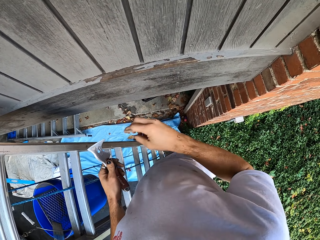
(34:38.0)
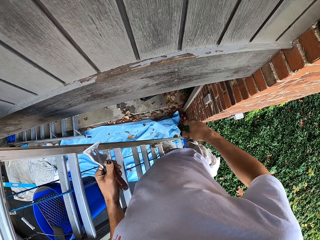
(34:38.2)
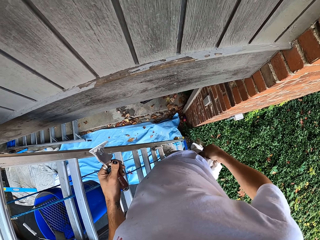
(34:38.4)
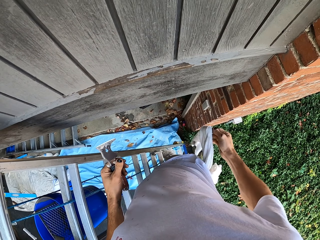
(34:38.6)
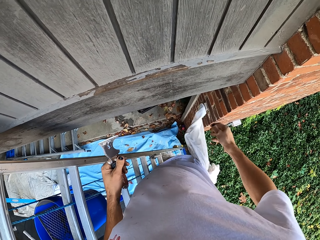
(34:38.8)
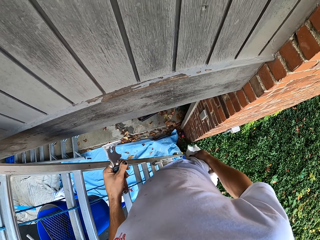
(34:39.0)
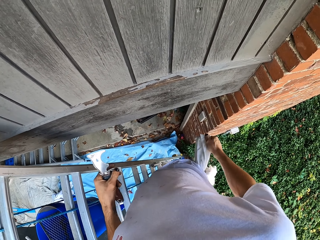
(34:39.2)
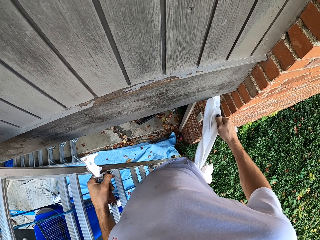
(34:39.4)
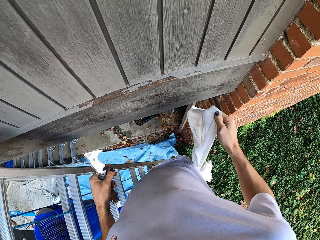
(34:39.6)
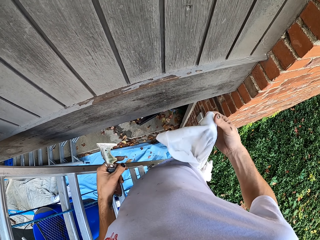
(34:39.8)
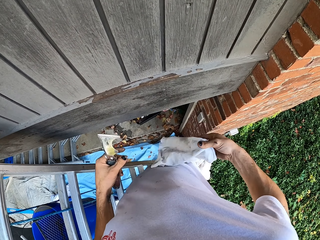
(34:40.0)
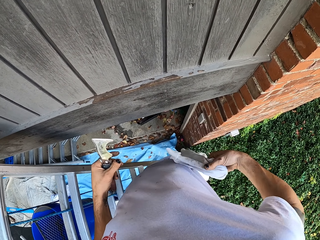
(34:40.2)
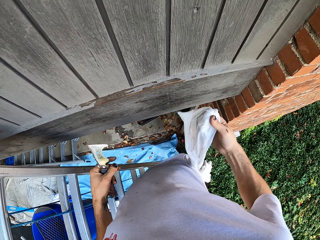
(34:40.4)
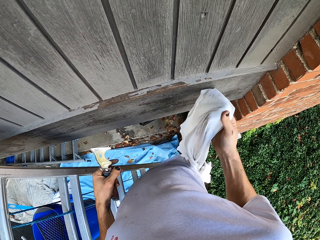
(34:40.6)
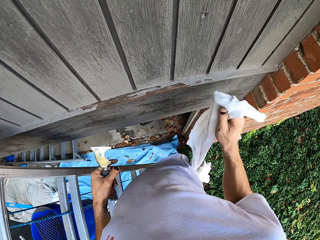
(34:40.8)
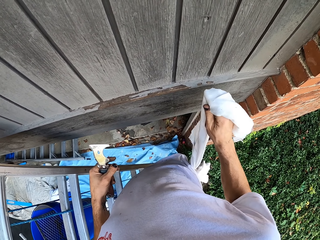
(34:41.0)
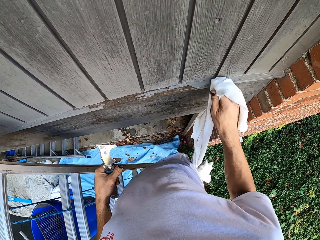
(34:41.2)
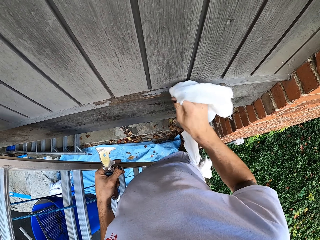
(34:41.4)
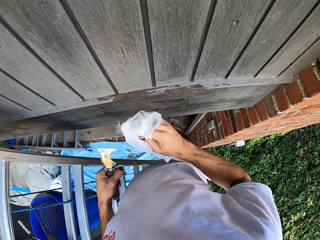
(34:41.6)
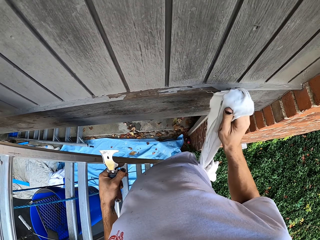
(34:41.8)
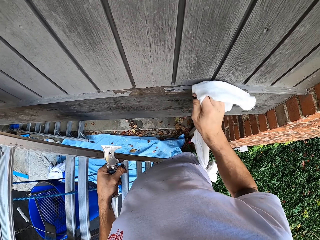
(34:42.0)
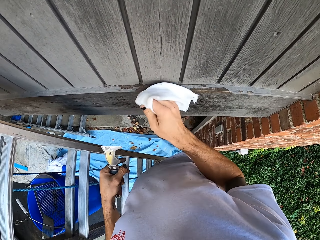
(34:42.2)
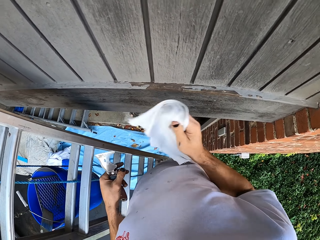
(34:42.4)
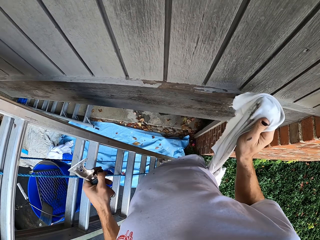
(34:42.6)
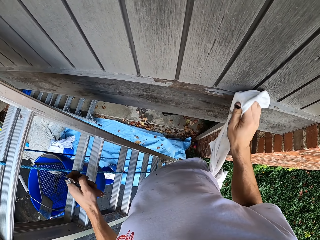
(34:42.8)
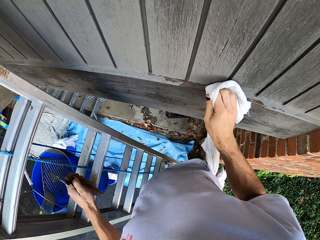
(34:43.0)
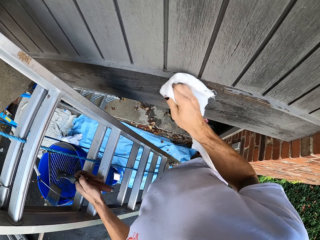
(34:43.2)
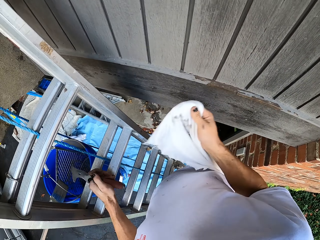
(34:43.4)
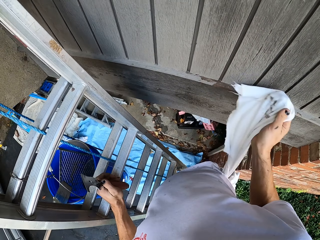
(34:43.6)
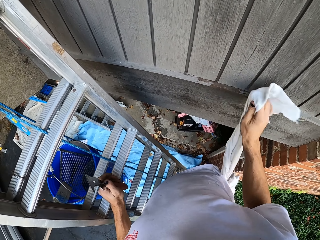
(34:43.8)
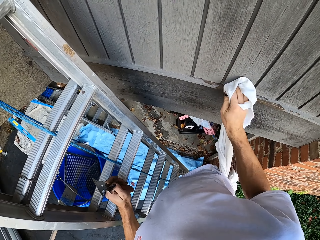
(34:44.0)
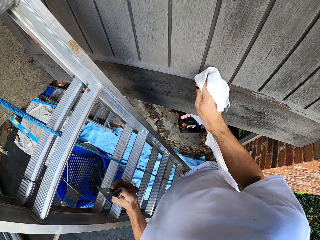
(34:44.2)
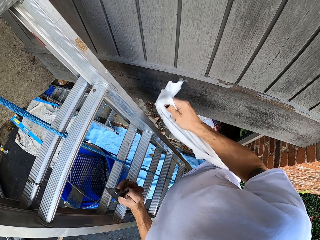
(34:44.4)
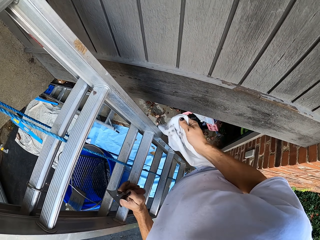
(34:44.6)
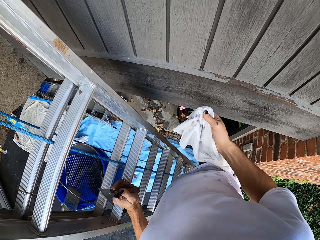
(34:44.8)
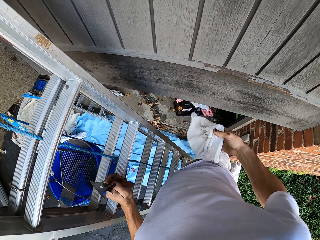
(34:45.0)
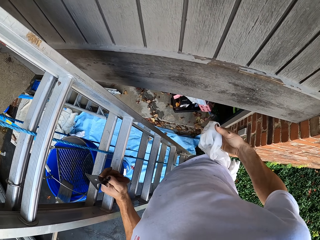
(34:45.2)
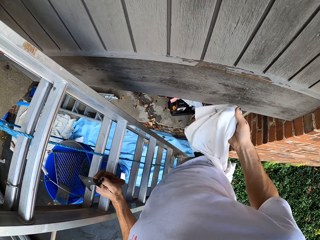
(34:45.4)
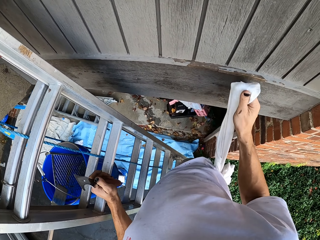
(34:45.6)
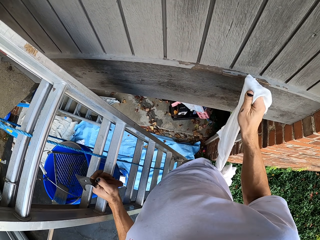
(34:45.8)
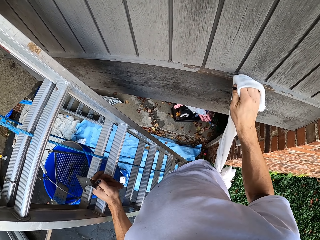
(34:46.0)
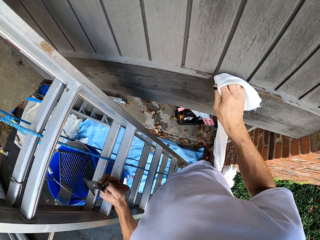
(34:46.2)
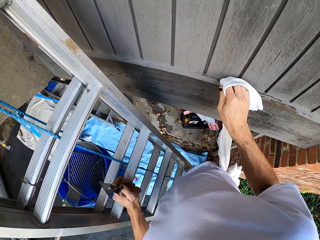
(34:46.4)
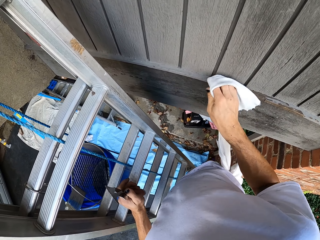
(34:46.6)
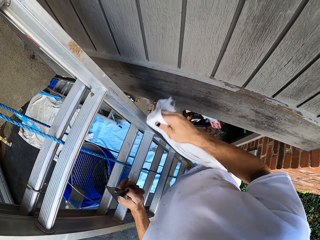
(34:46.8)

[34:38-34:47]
The camera wearer lifts the piece of cloth from his waist. He wipes the wooden wall with the piece of cloth.

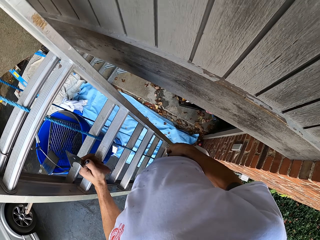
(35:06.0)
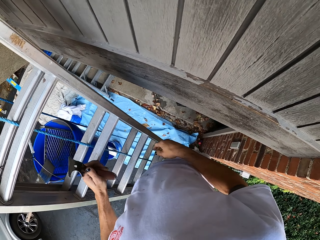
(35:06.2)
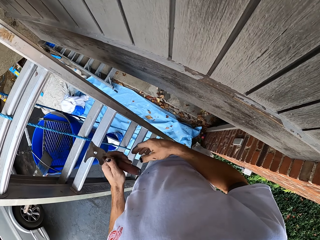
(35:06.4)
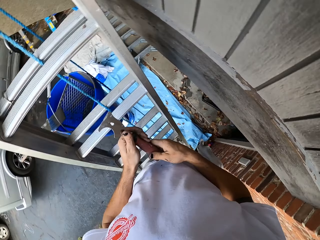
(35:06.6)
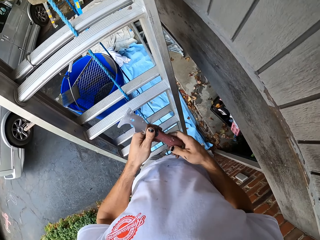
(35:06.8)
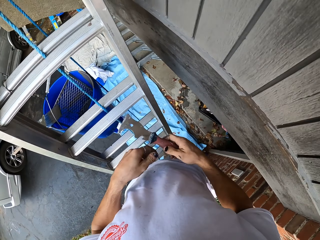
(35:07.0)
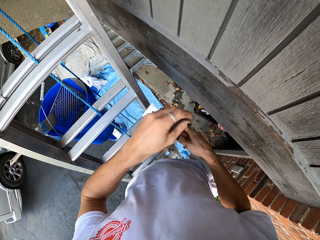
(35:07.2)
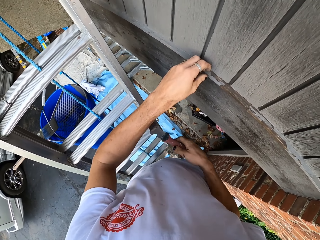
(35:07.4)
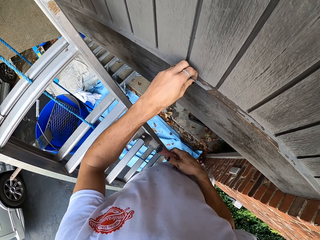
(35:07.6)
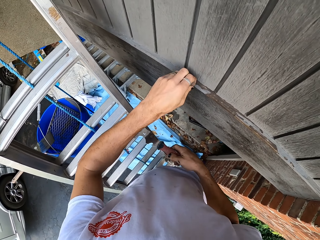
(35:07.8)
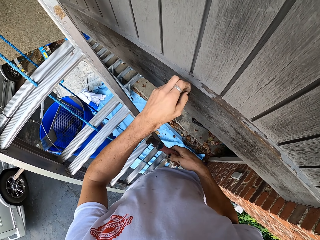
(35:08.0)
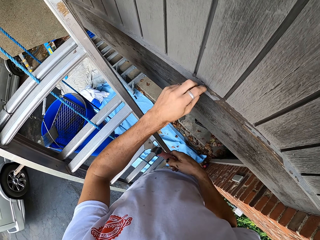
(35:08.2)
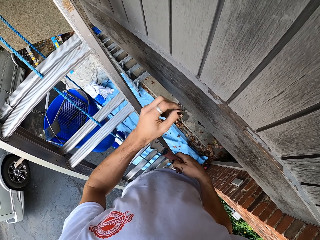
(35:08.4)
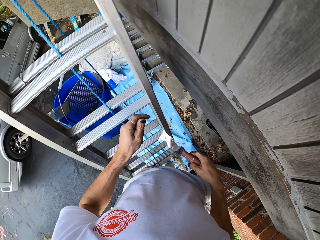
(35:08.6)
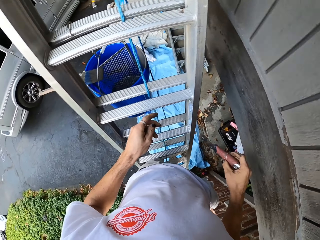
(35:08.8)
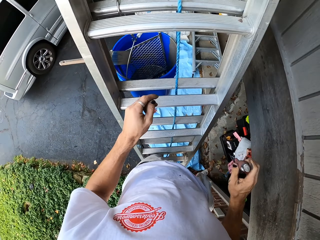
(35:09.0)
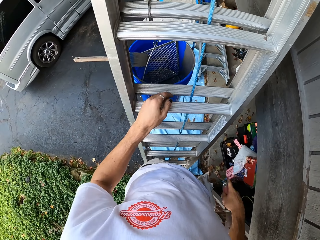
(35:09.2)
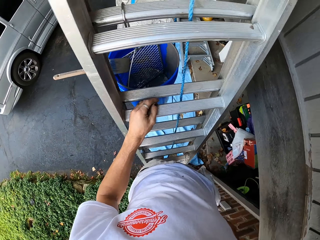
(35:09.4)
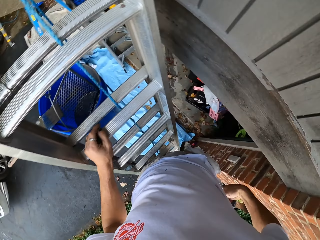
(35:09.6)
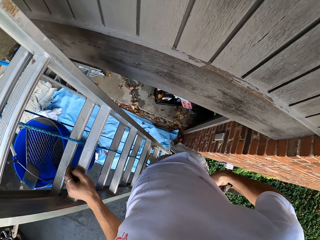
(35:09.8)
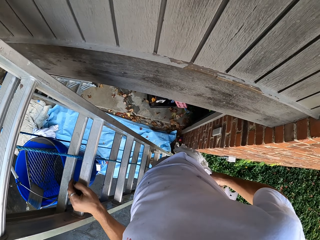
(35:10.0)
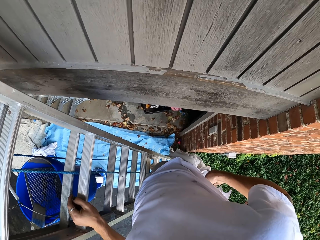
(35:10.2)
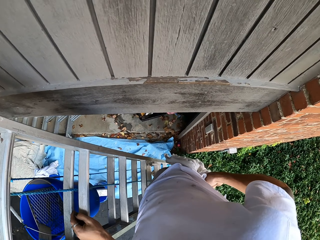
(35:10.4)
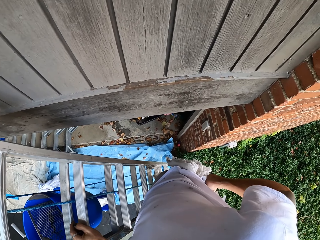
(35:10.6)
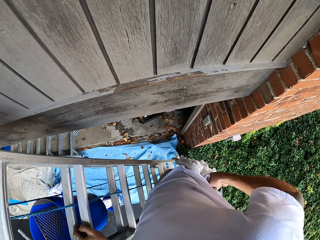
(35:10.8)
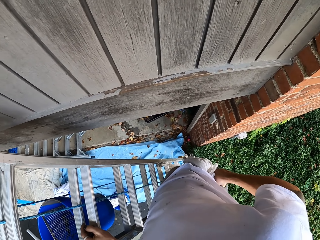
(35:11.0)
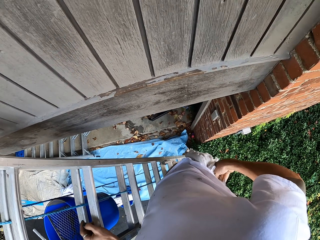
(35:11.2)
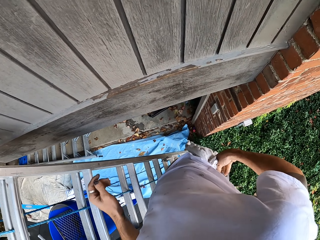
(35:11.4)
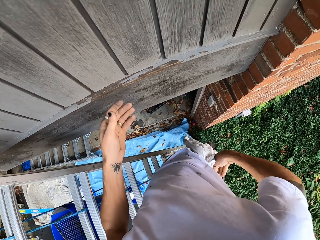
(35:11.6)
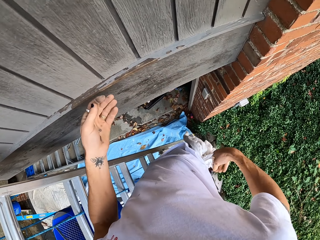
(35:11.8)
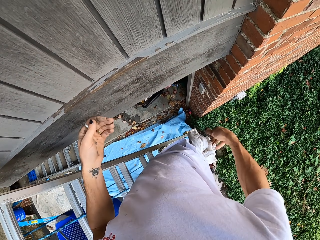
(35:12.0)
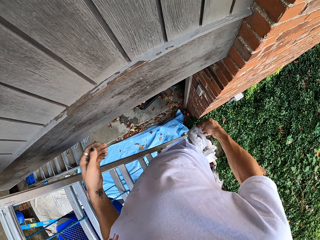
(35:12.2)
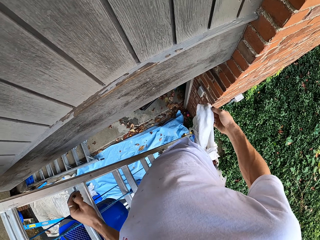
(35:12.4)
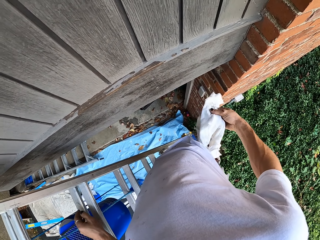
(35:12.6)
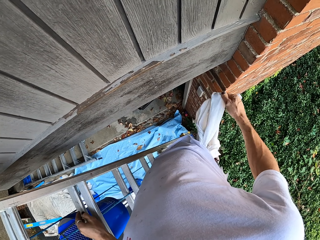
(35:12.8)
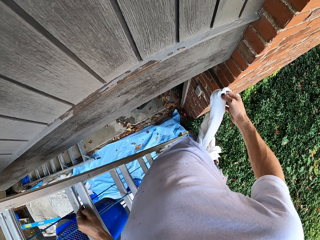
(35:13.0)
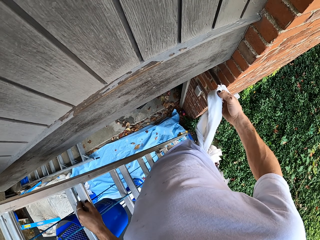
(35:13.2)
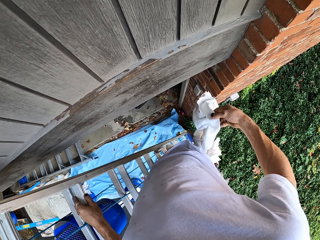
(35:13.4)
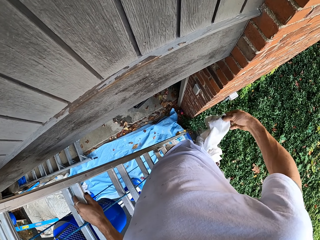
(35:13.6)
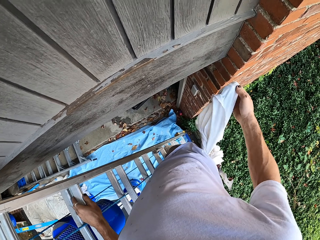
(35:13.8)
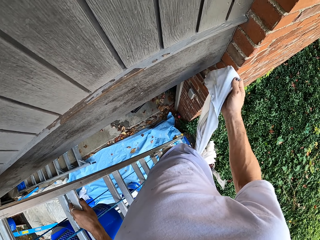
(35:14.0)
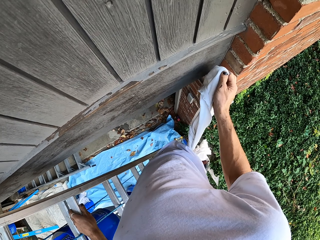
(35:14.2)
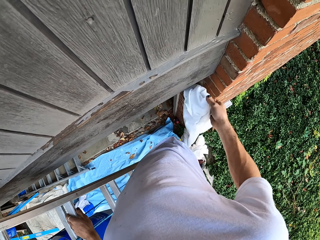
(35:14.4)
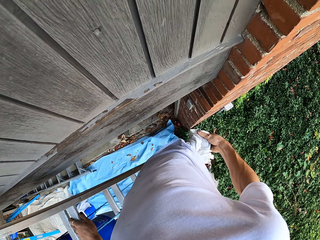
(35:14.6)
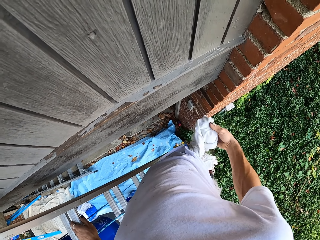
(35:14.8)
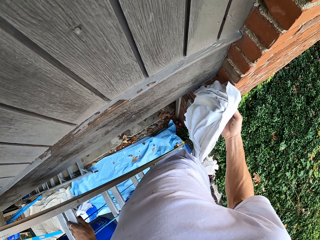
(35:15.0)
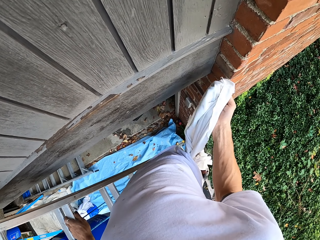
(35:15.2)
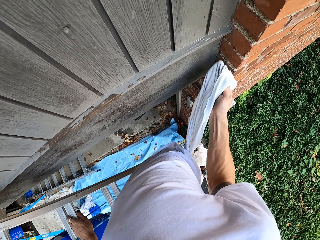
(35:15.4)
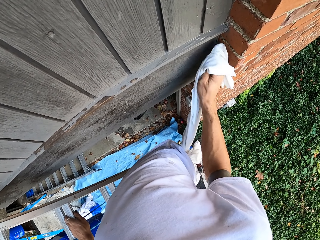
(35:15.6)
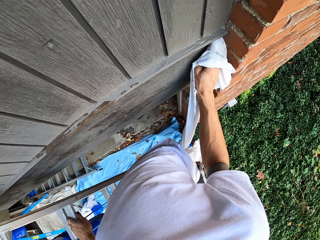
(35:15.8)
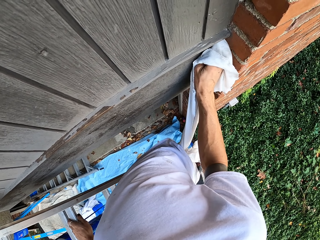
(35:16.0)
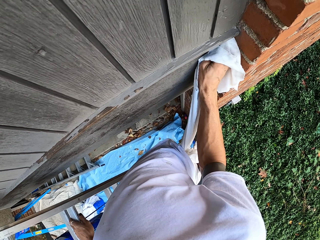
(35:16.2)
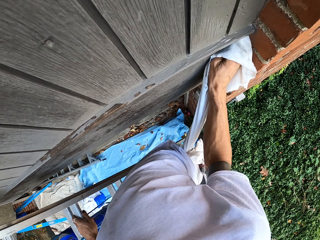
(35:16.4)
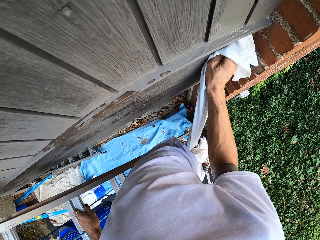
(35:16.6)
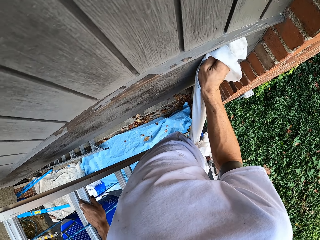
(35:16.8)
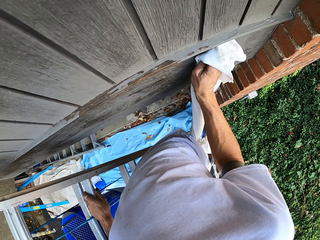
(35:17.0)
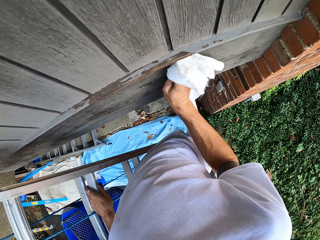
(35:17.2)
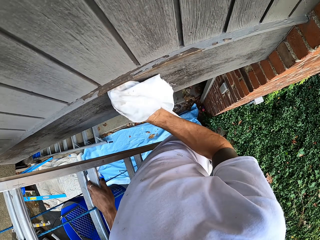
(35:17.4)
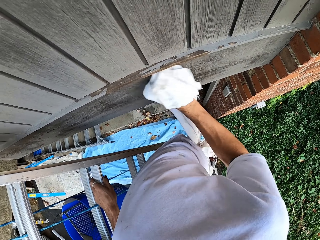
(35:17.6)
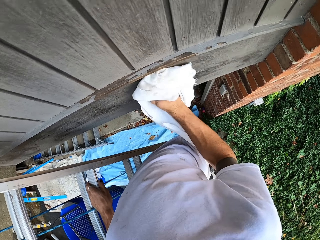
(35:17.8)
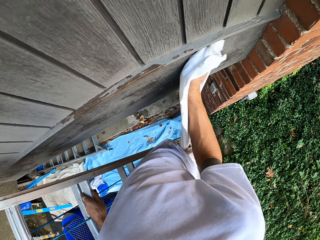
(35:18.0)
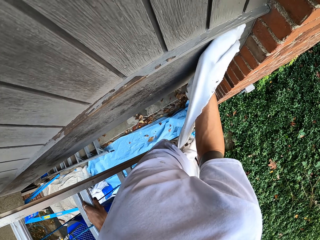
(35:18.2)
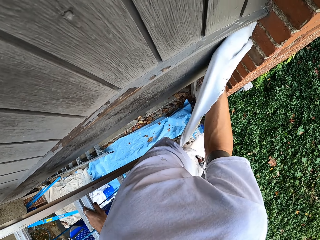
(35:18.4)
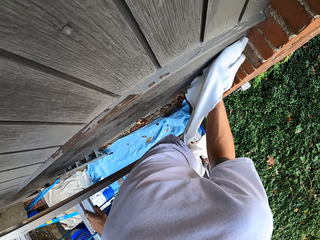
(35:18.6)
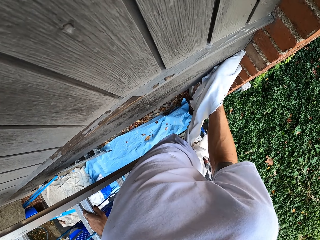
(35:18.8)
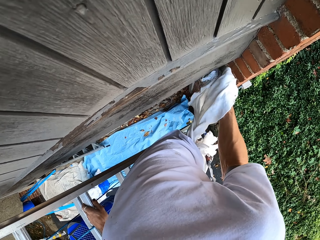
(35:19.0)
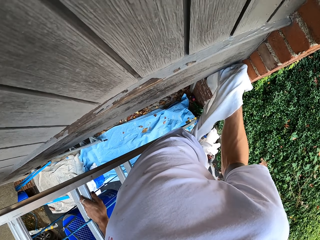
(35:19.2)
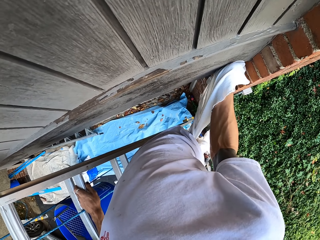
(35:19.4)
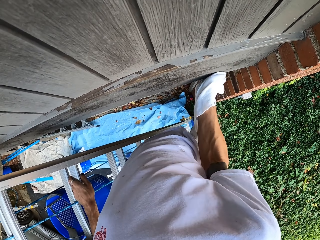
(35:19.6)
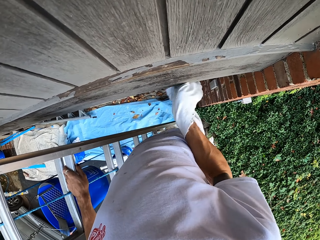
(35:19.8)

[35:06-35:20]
The camera wearer wipes the wall with his finger. He puts the paint scraper on his back pocket. He lifts the piece of cloth from his waist and wipes the wooden wall with the piece of cloth.
